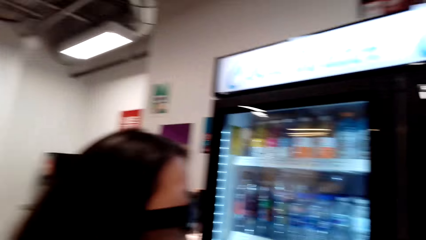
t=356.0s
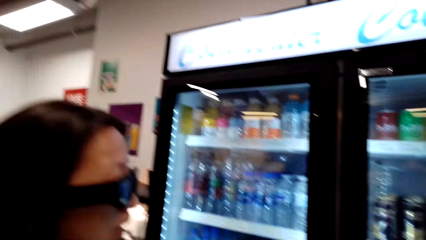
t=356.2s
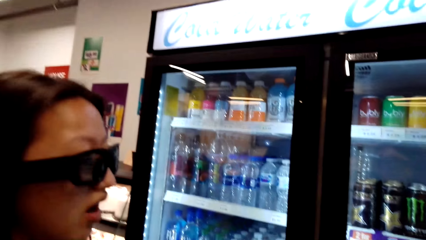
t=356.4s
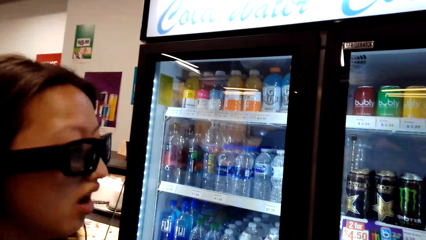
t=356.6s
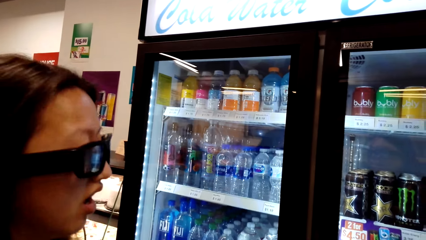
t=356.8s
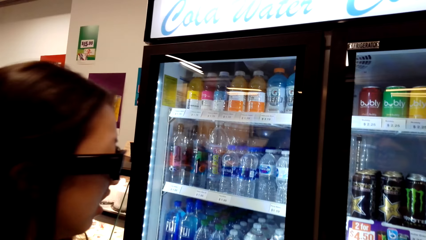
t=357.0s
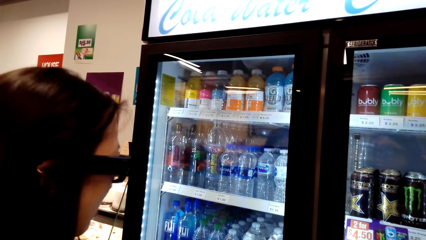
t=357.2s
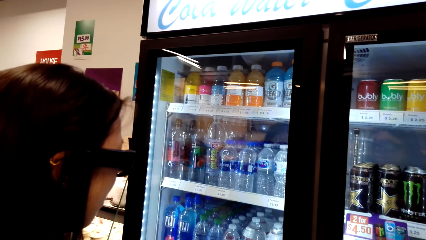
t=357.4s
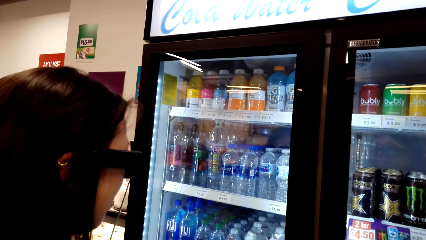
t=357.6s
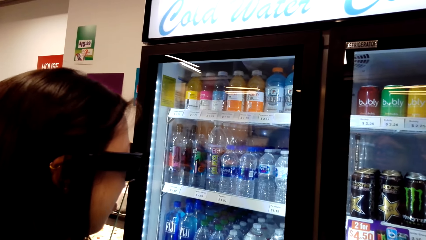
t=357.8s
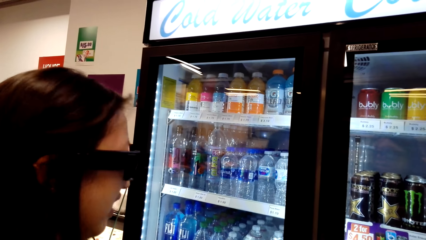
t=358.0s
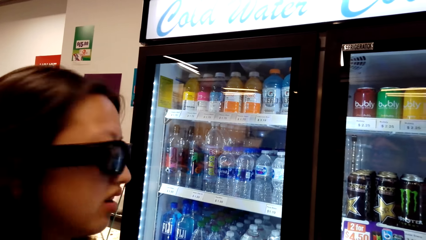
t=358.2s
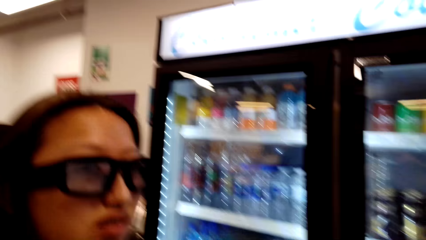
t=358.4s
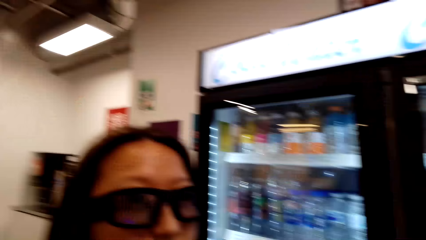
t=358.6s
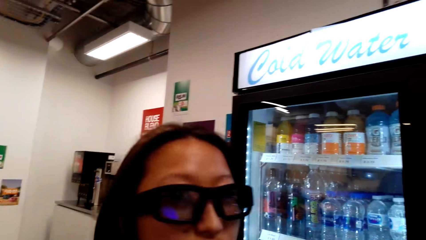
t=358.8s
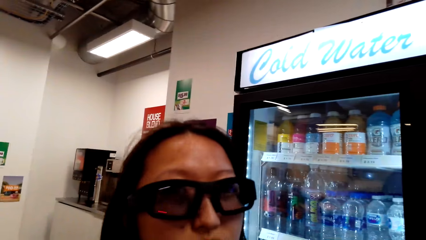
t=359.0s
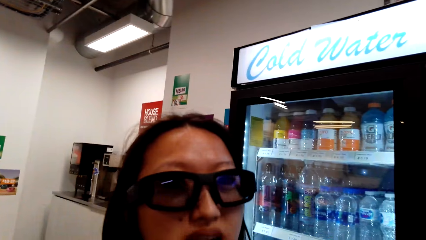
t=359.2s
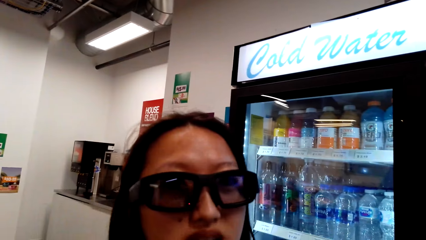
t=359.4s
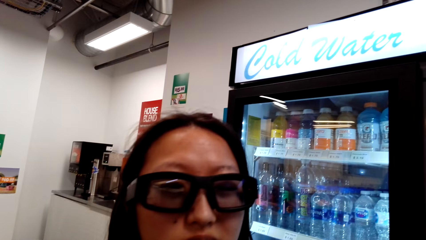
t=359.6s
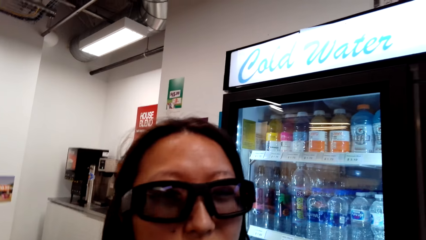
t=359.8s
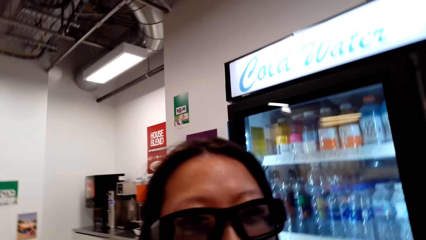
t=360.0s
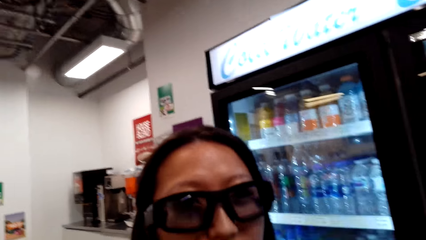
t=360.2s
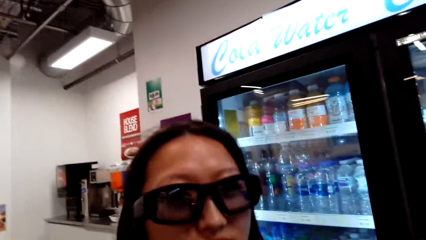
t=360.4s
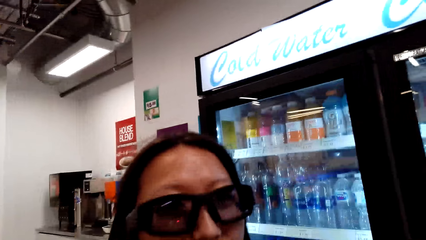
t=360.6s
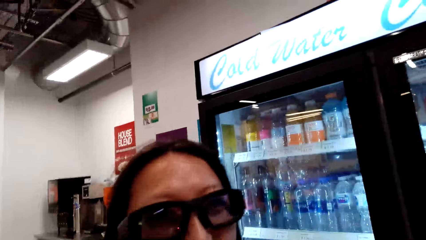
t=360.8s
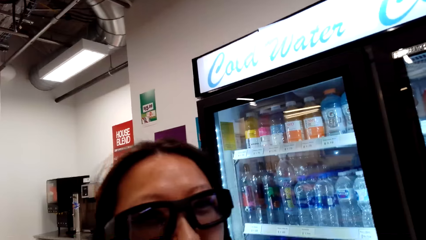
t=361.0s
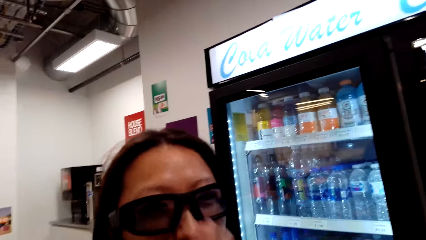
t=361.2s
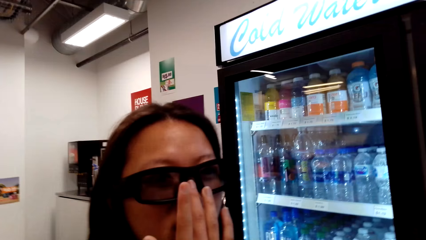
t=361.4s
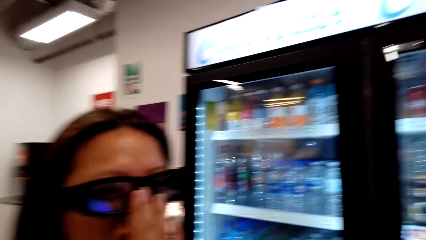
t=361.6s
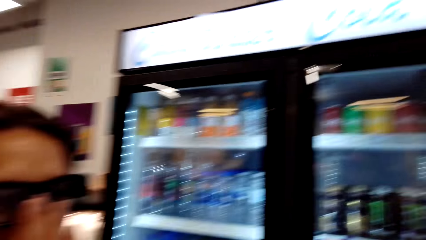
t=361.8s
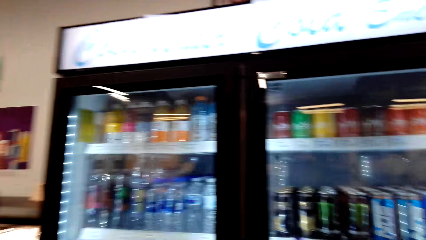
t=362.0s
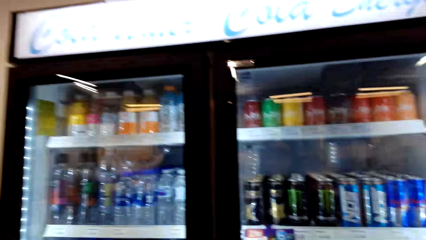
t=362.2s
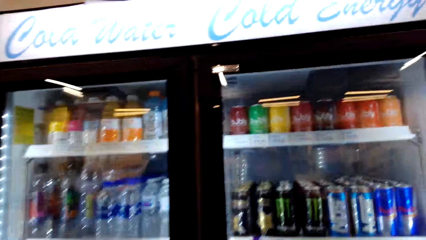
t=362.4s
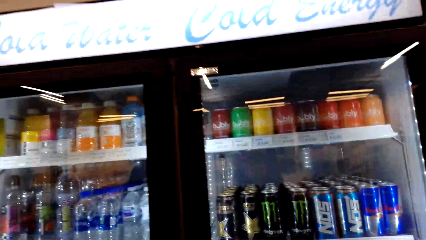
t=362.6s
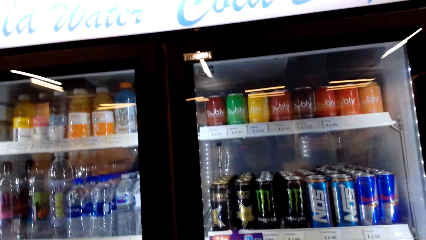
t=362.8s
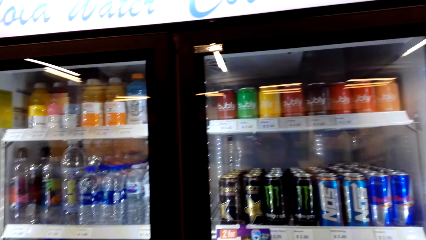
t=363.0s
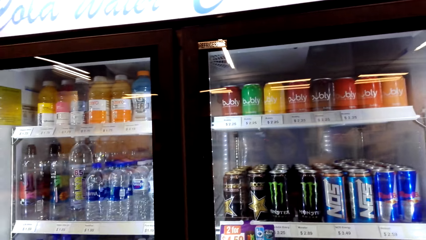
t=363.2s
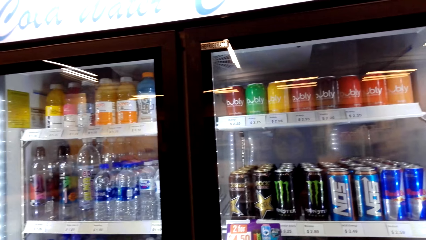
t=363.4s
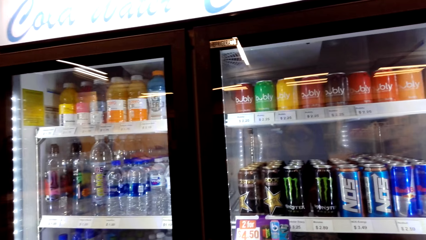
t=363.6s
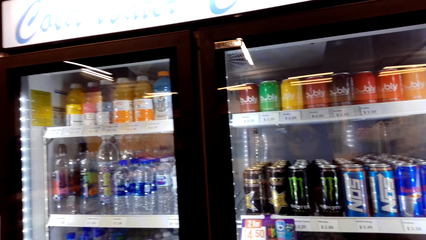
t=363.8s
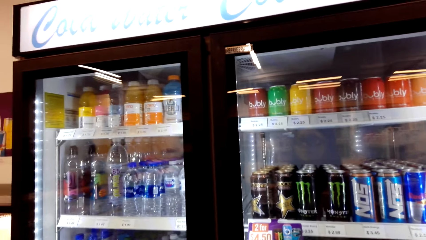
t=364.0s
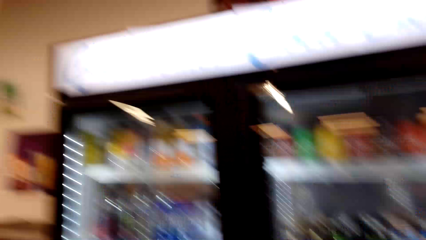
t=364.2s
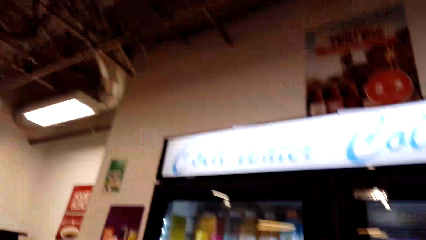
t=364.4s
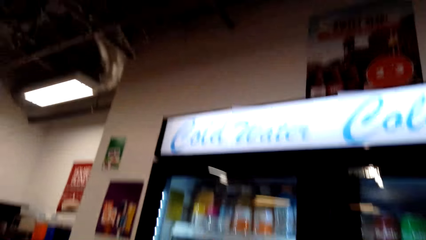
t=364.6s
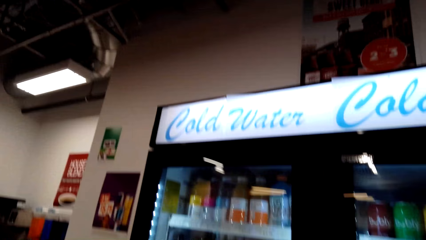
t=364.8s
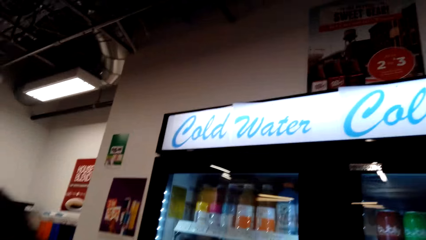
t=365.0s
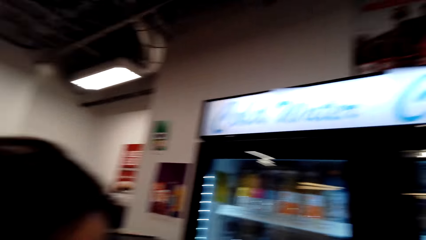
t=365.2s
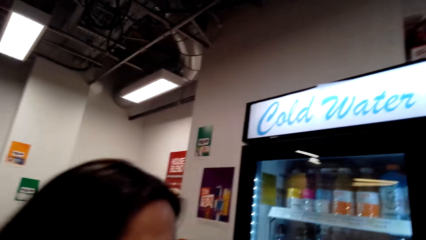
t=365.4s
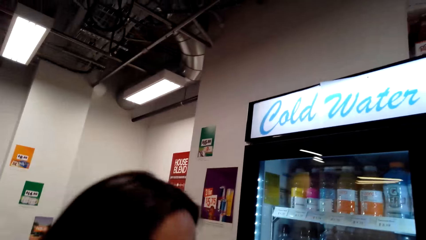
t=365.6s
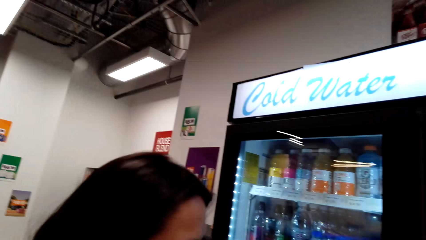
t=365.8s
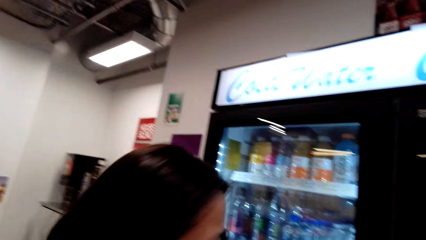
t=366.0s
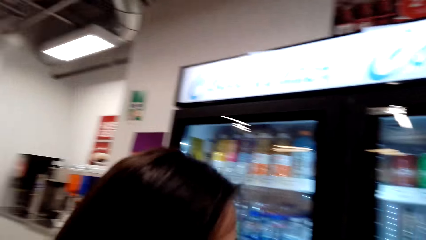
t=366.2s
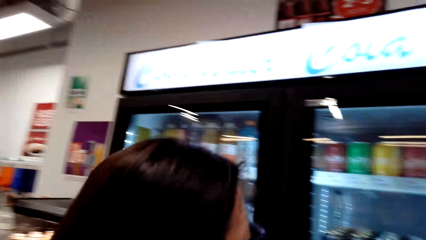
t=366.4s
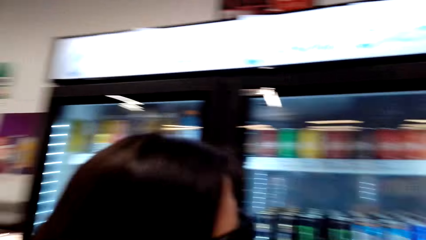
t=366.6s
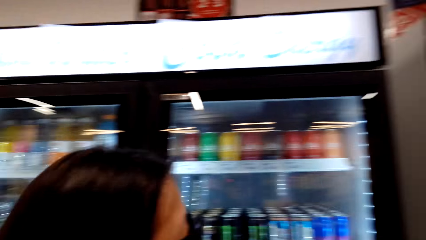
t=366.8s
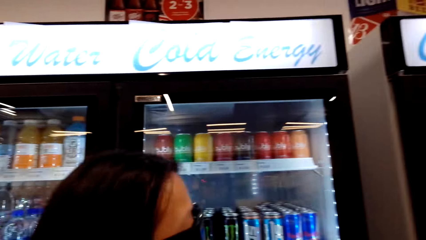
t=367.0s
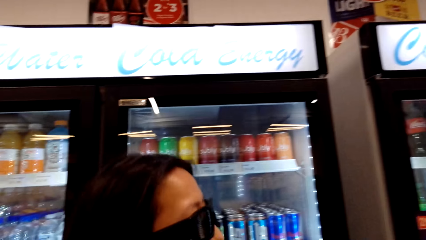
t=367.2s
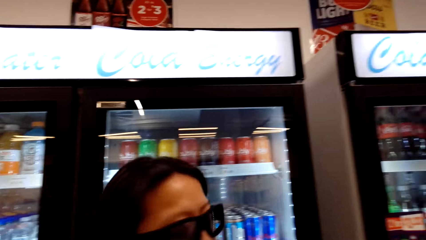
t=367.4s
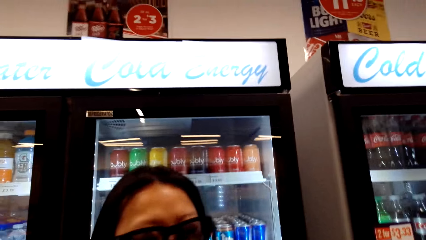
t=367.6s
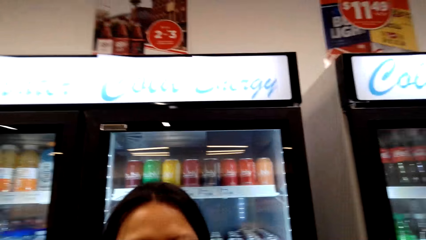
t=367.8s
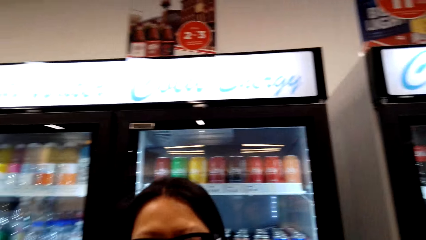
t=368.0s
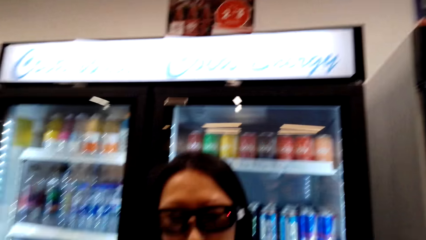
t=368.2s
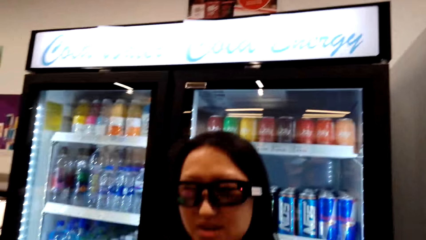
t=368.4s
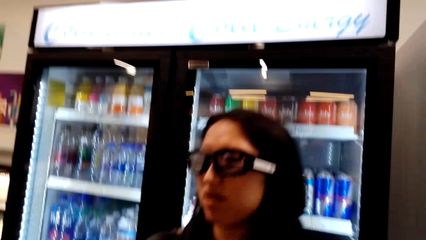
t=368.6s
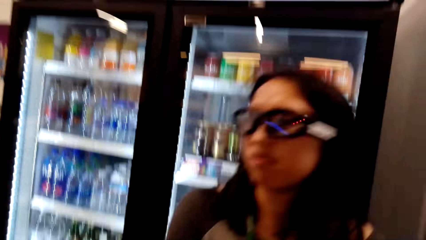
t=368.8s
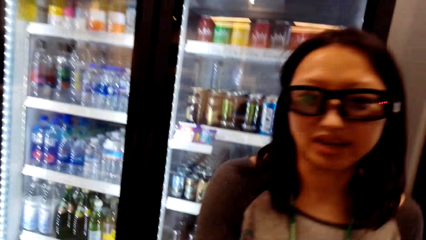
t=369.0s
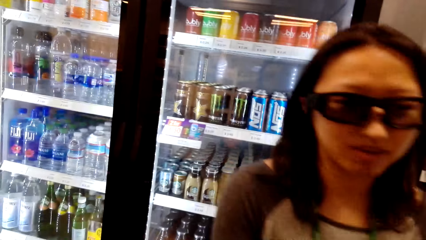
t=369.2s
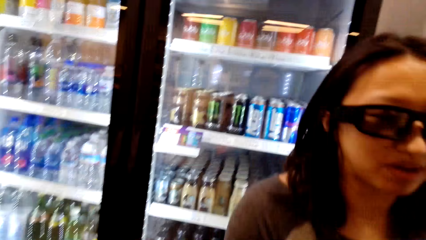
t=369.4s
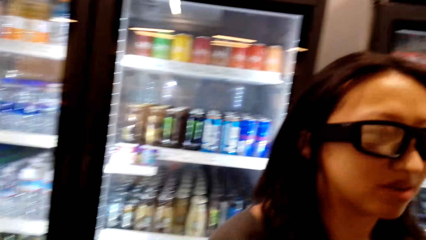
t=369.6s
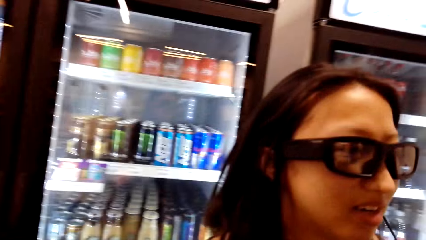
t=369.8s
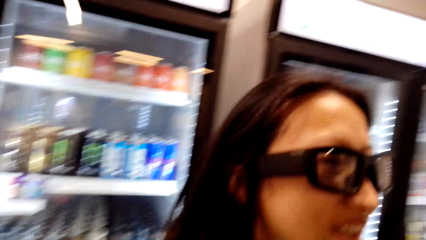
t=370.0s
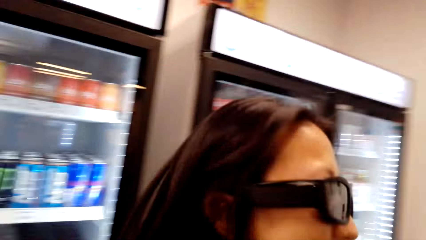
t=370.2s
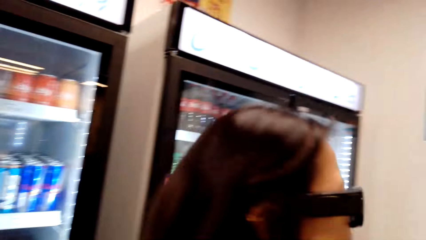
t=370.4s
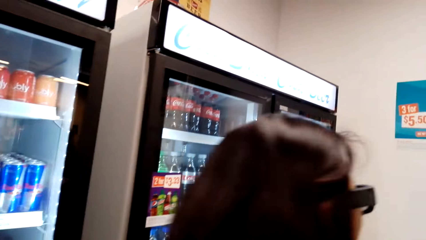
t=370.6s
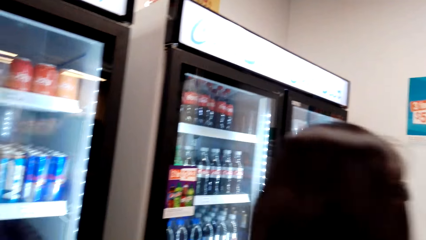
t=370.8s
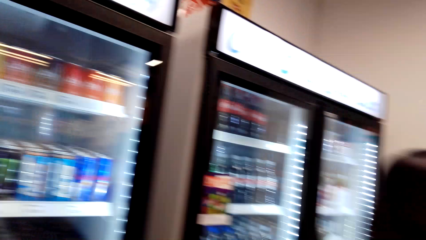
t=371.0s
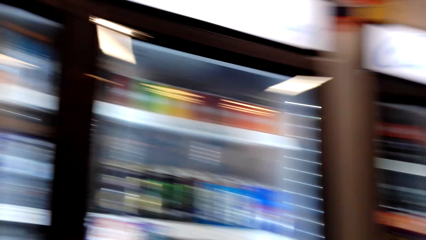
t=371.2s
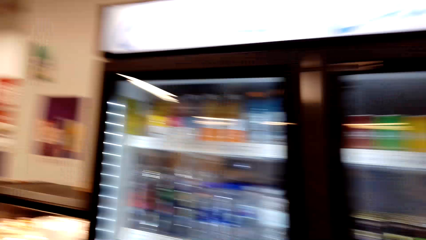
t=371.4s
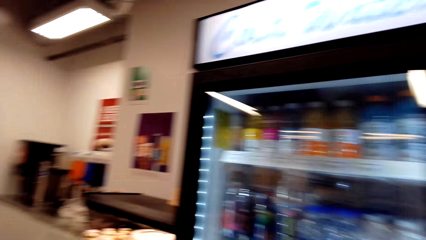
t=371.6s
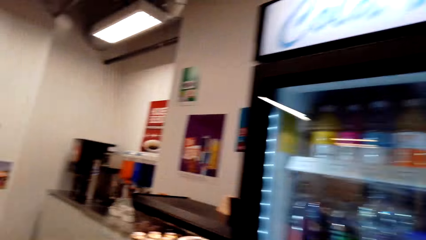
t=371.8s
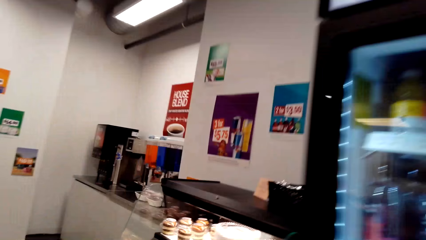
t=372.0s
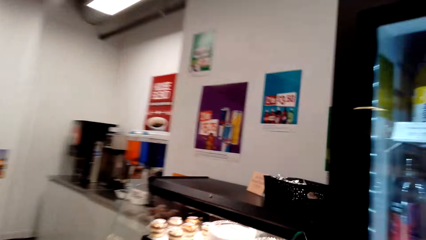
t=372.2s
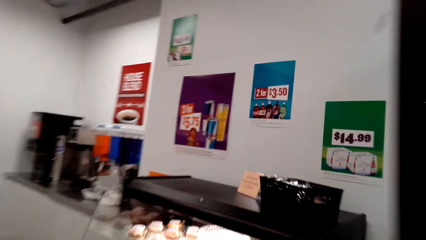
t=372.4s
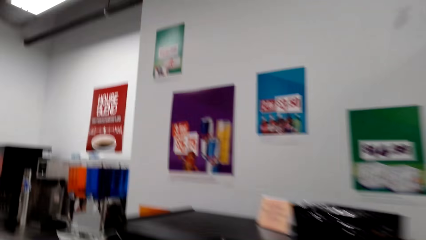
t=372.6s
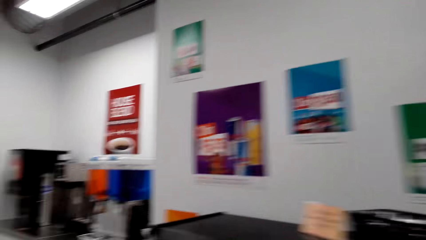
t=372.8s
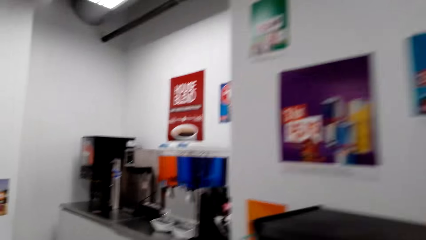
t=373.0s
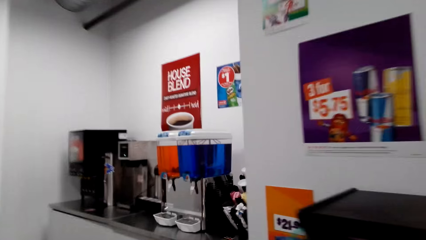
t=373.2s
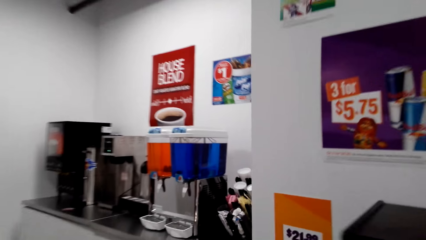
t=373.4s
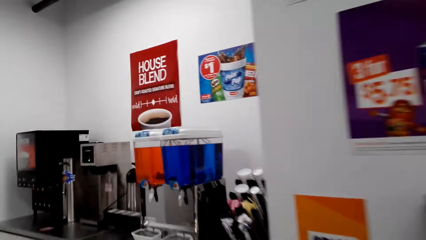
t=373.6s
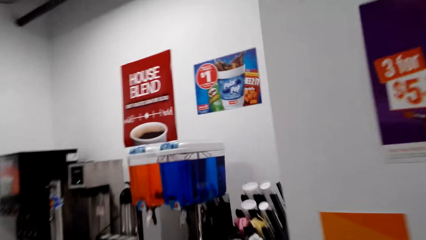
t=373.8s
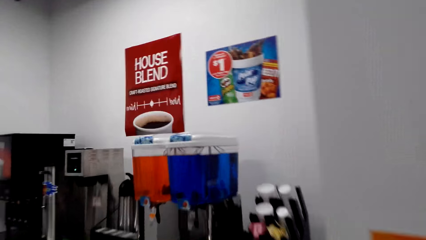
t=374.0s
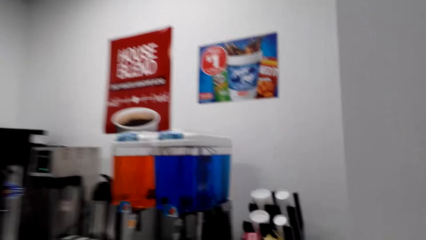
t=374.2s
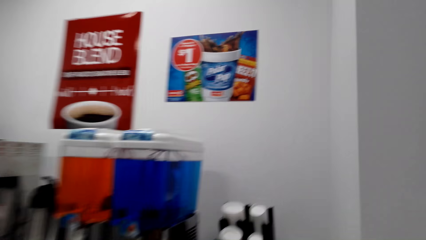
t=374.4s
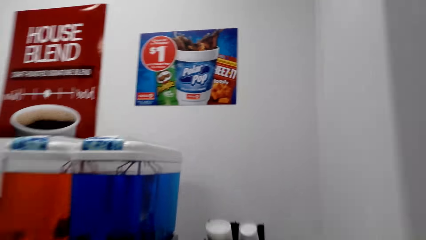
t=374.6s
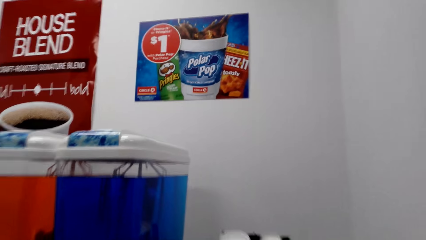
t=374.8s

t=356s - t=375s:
The camera wearer walks away from the fridge.
